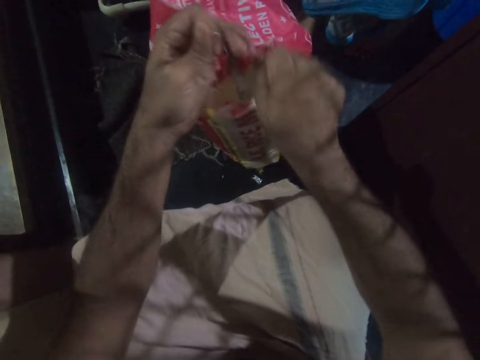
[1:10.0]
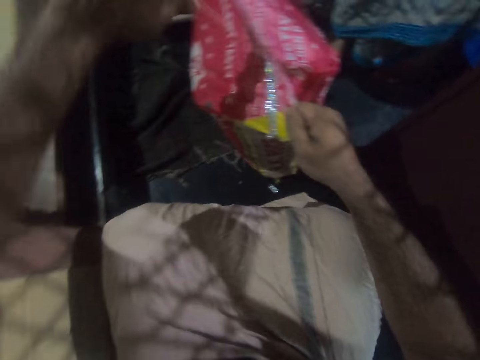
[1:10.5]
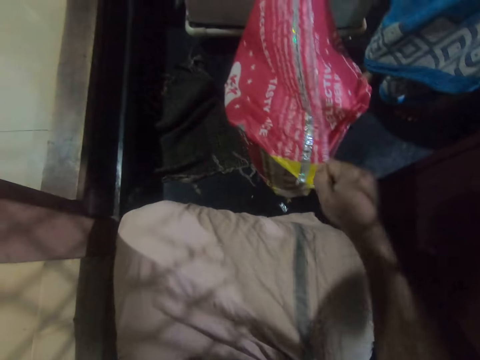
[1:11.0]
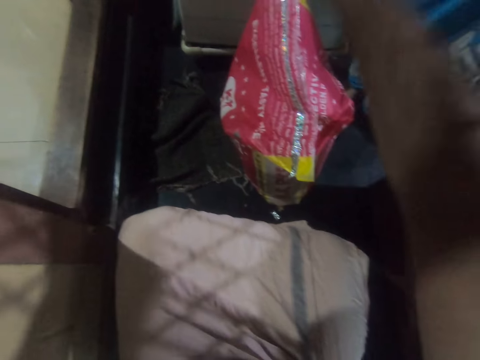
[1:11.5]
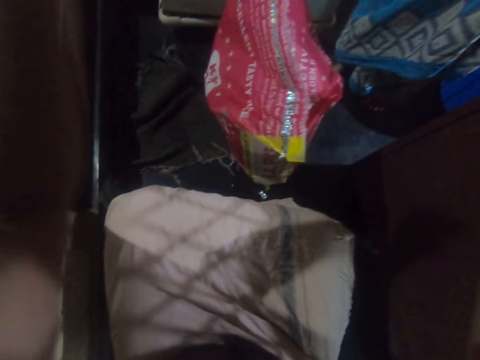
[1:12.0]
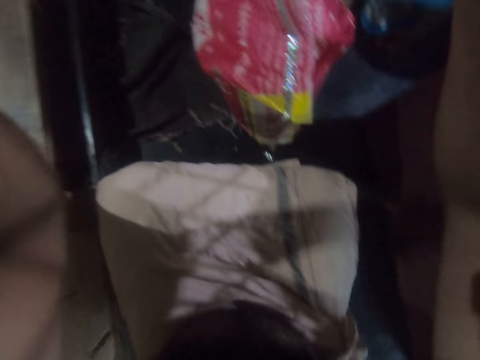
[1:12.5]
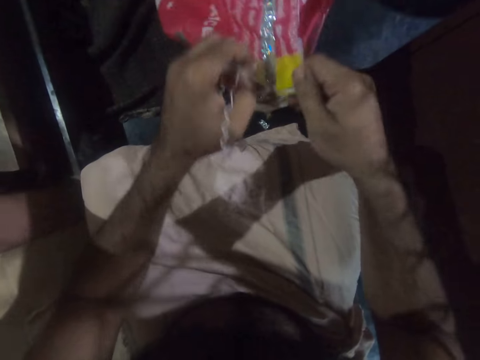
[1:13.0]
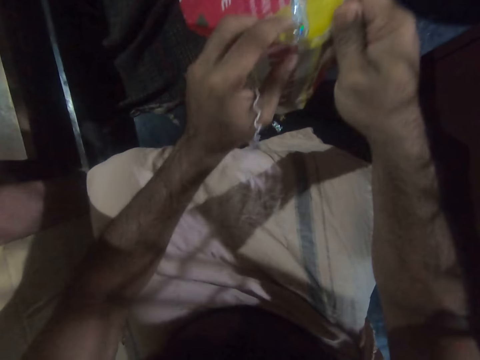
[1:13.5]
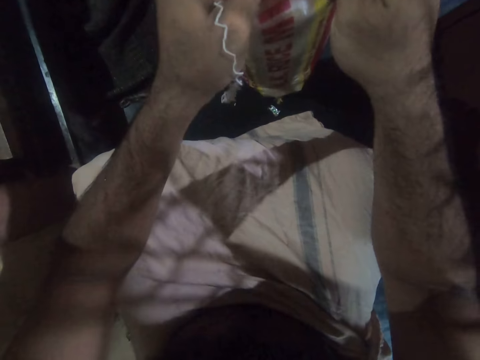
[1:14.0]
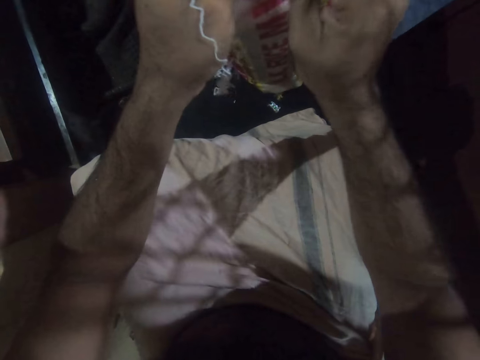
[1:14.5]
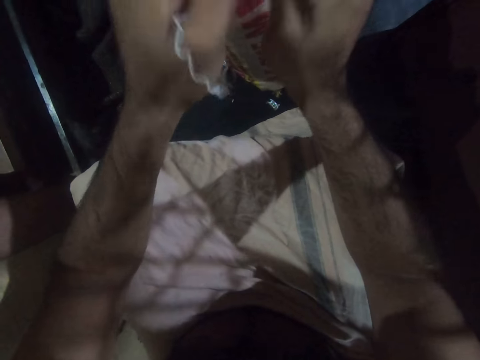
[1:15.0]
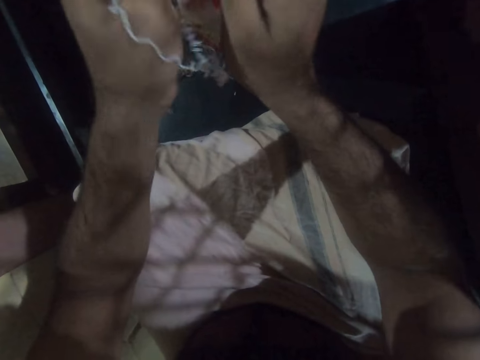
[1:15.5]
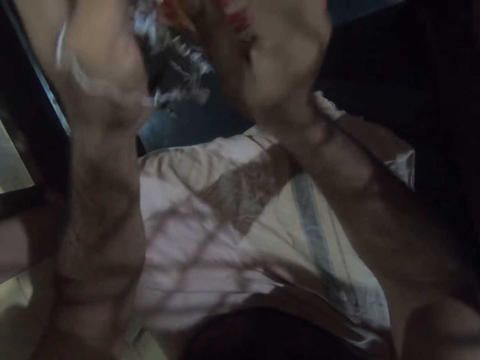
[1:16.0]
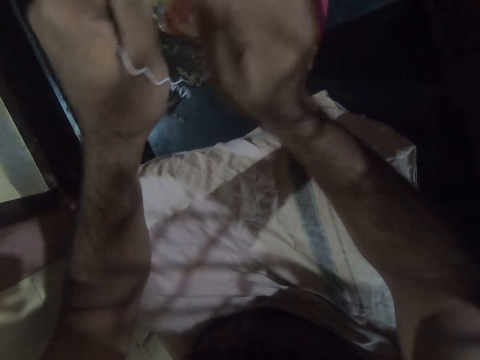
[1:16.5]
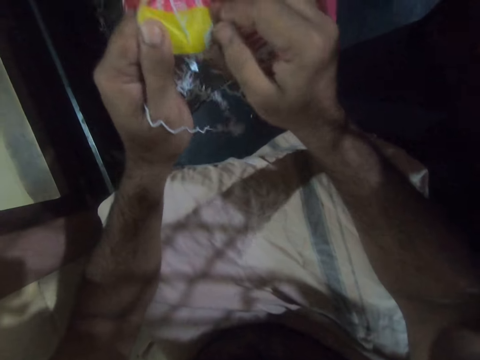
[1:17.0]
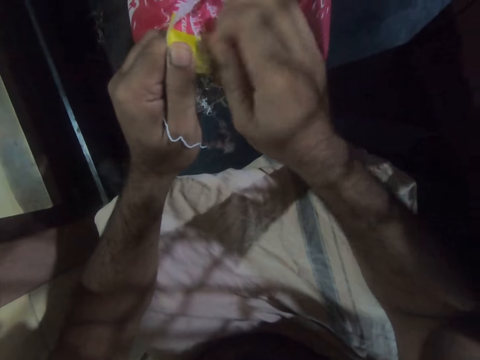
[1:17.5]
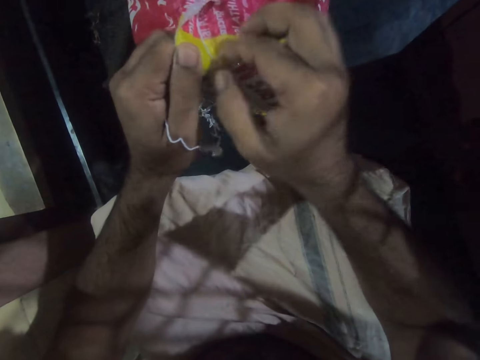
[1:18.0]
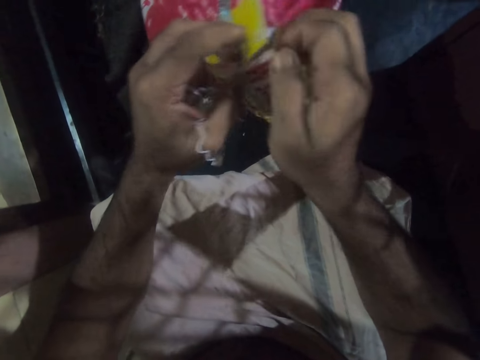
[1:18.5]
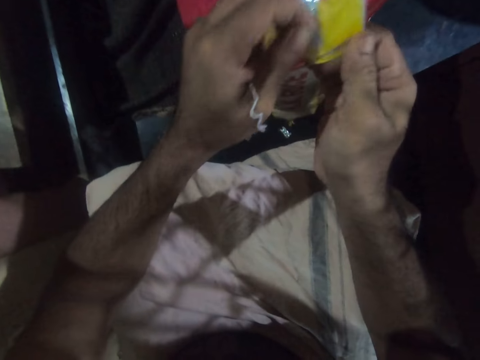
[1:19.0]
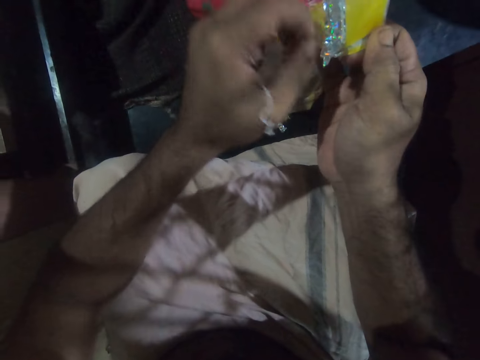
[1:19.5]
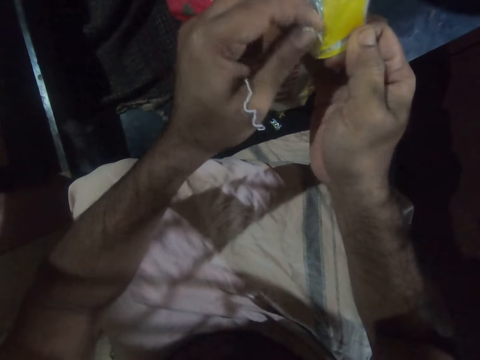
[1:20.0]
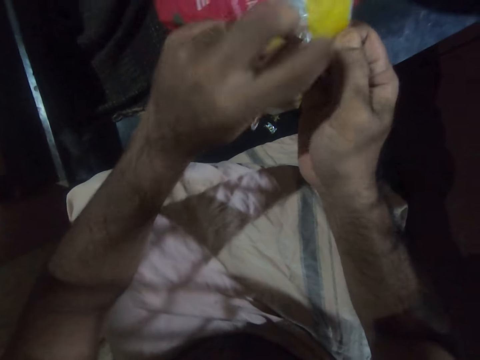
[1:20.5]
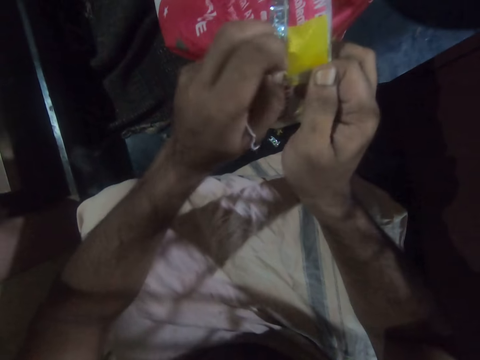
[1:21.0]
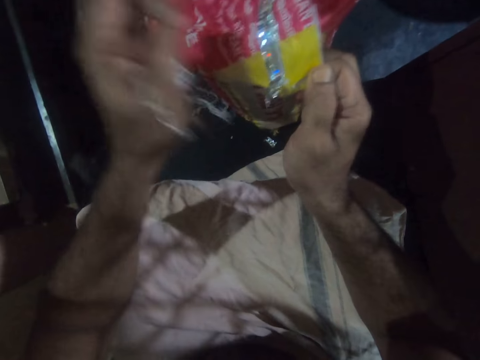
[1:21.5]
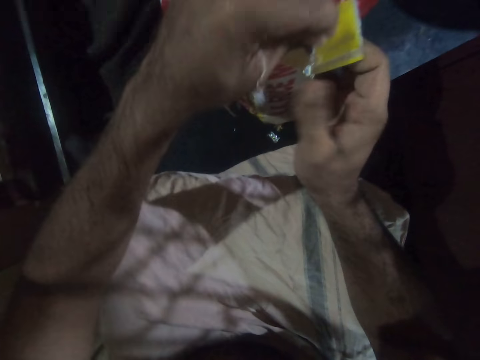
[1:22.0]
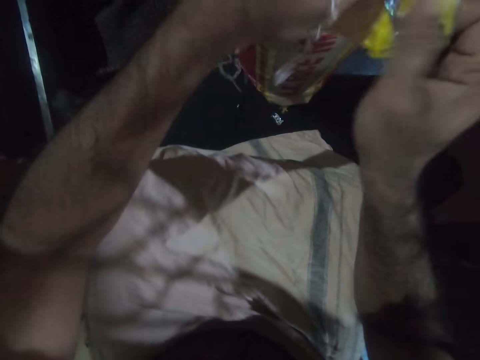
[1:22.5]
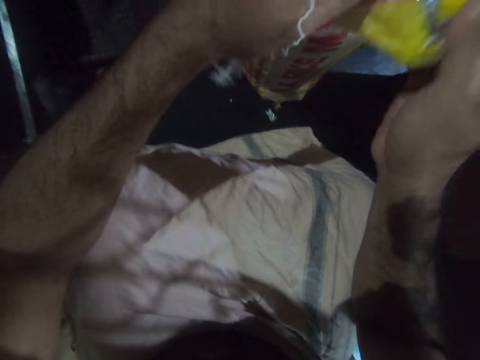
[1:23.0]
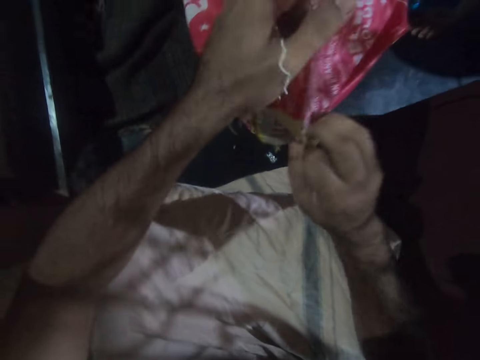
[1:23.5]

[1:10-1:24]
The camera wearer opens the sack with his hands. He removes the seal from the sack.

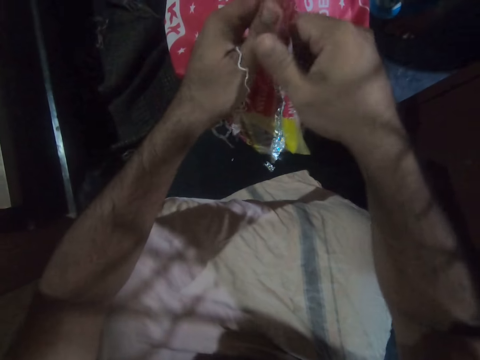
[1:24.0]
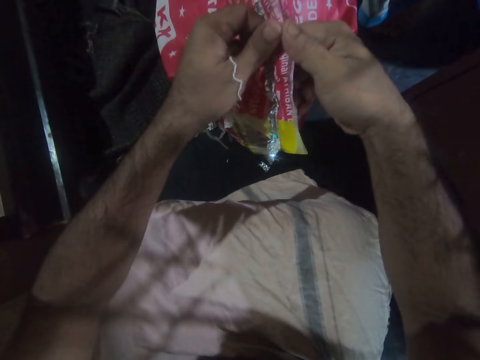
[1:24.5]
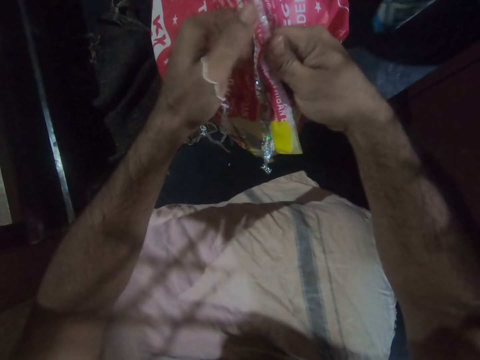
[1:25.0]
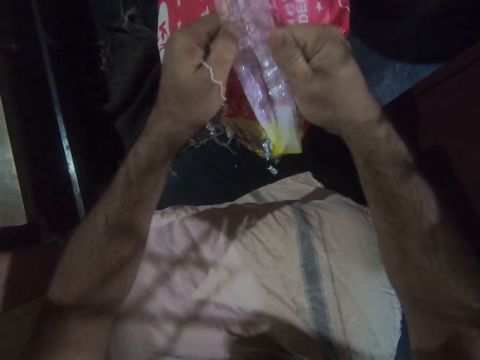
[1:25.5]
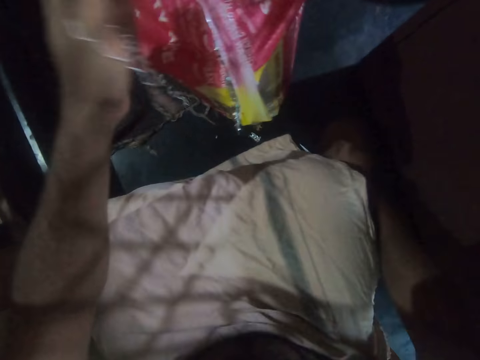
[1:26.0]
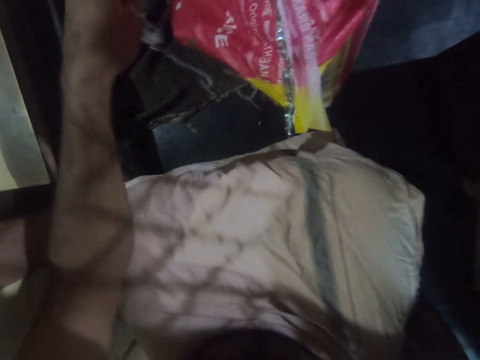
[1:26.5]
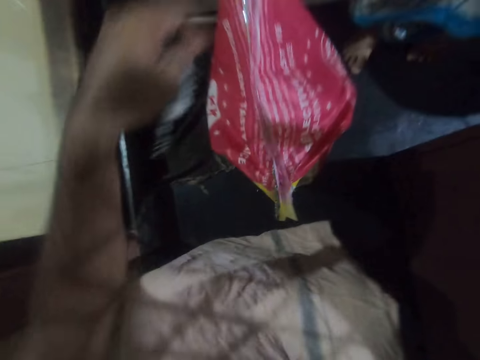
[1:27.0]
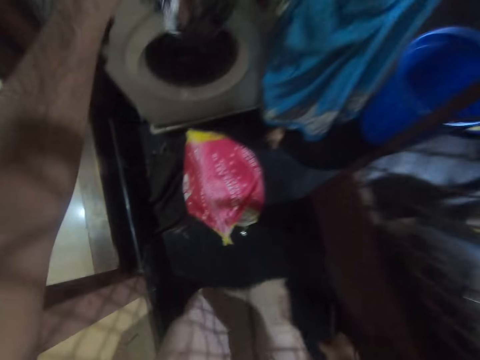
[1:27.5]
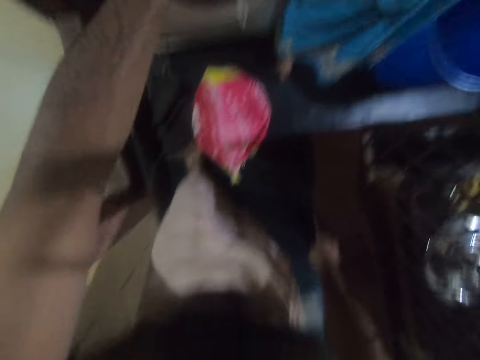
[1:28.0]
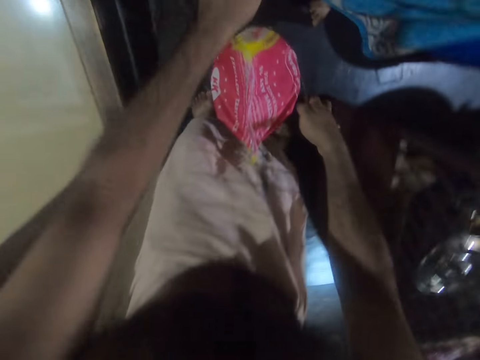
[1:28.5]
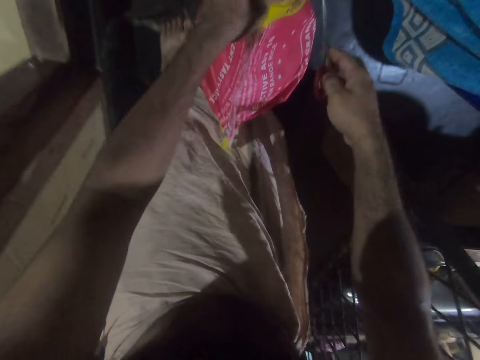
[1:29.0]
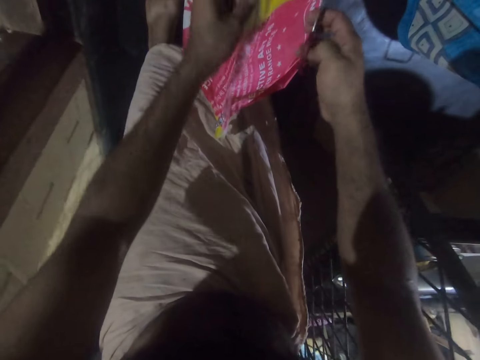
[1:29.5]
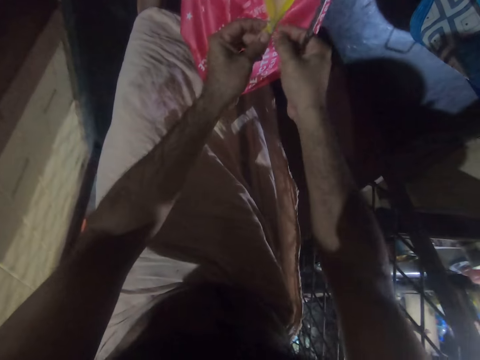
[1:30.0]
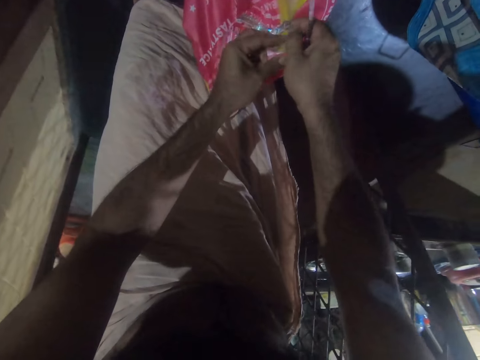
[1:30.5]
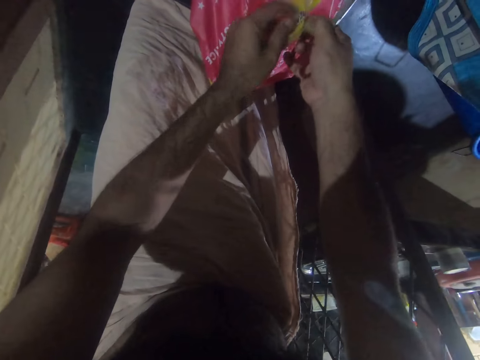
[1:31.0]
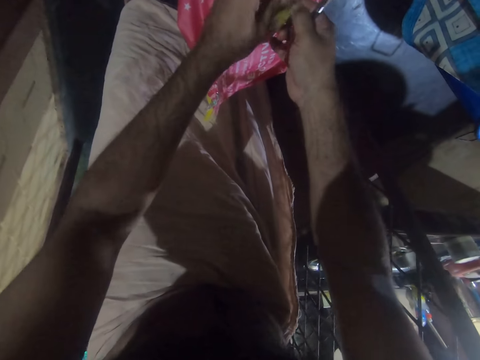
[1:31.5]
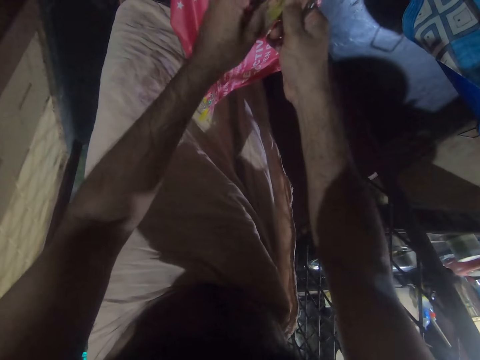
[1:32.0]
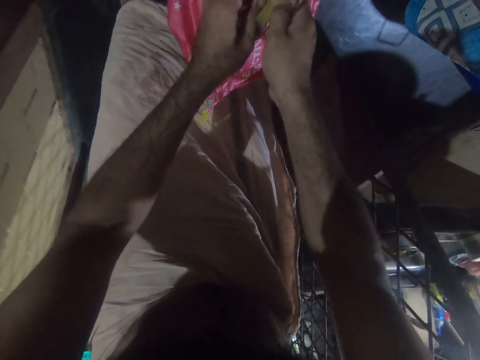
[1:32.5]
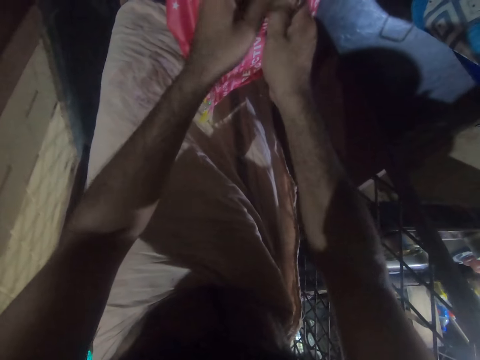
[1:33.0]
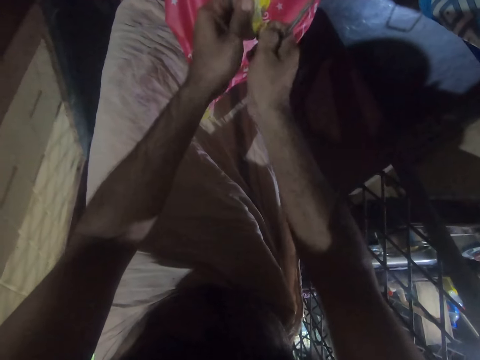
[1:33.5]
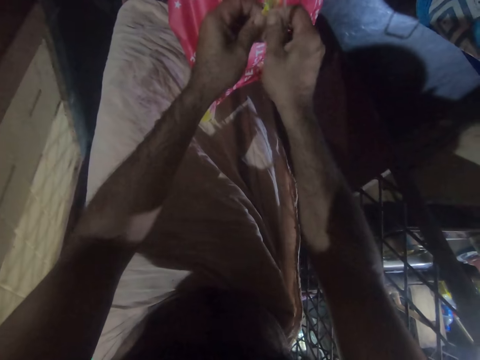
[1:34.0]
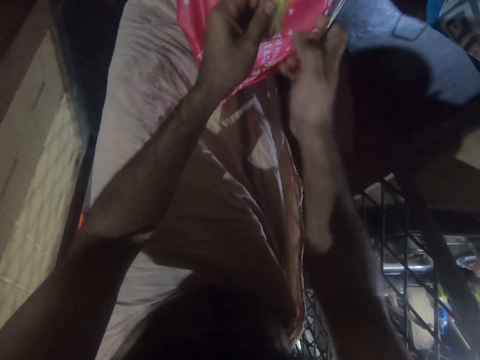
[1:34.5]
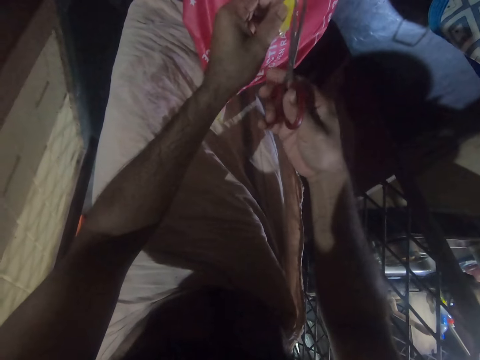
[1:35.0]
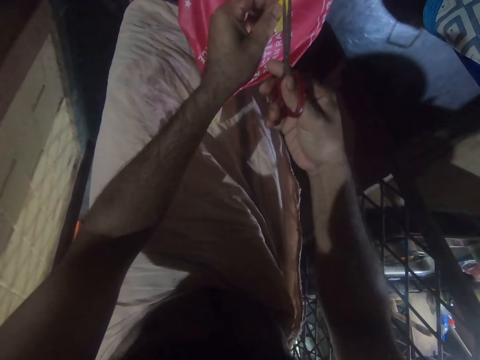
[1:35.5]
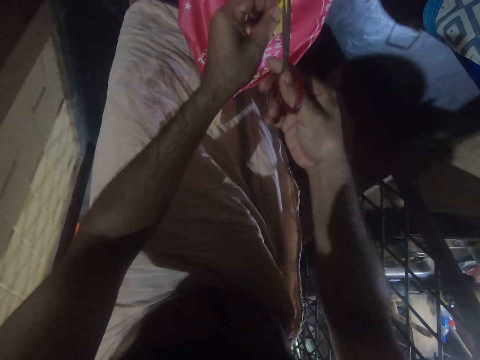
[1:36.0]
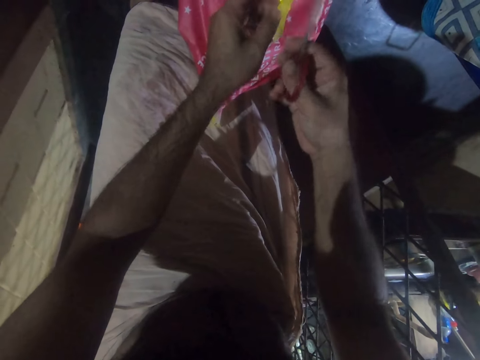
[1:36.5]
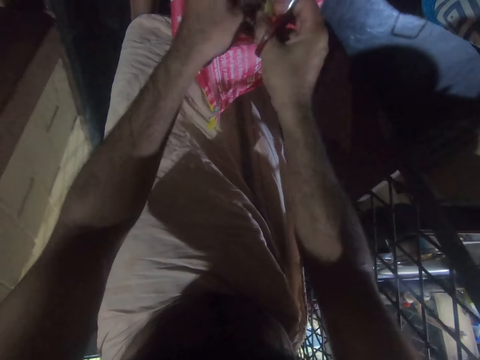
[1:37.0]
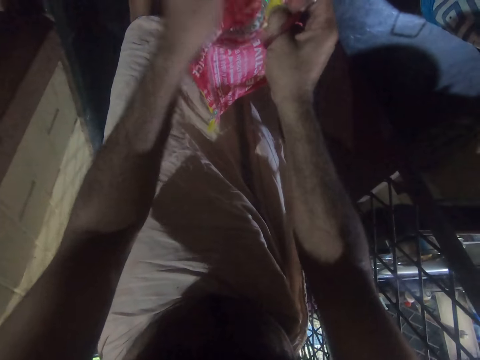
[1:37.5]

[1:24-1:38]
The camera wearer picks up the scissors from the floor. They stand up. They give a person the thread. They hold the sack. They cut the thread with the scissors.
